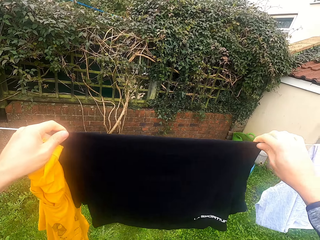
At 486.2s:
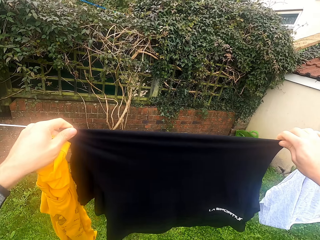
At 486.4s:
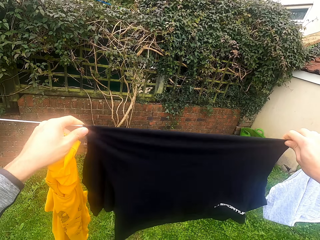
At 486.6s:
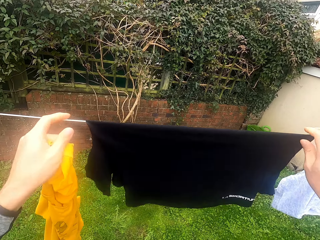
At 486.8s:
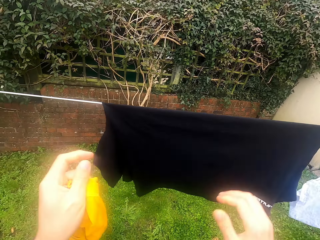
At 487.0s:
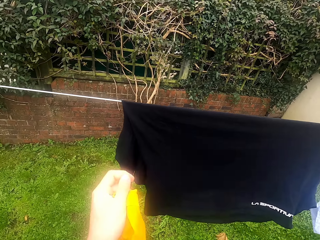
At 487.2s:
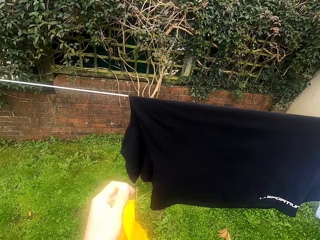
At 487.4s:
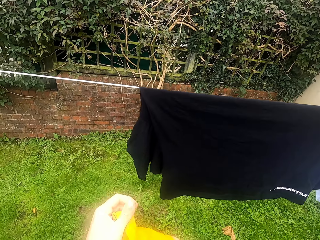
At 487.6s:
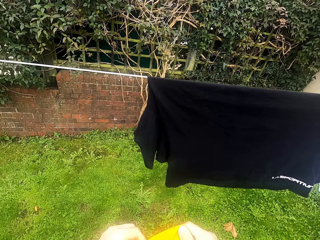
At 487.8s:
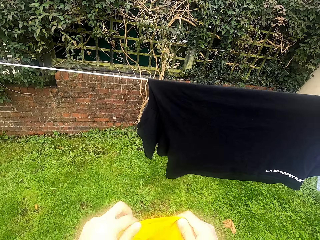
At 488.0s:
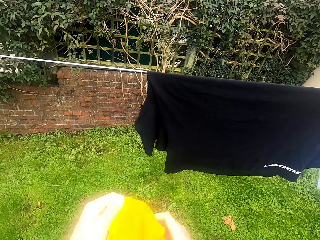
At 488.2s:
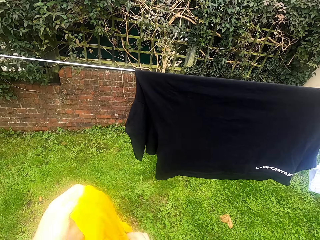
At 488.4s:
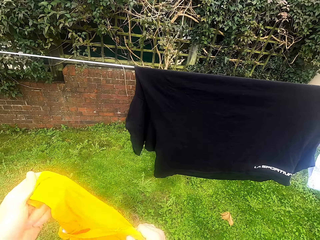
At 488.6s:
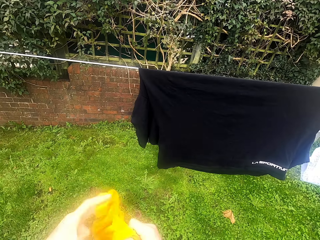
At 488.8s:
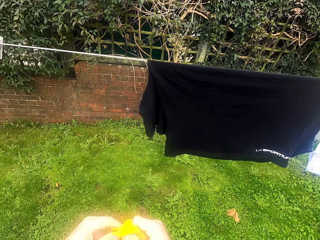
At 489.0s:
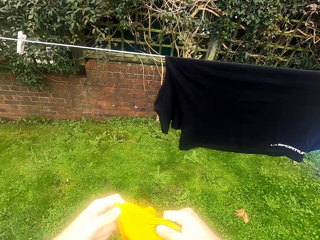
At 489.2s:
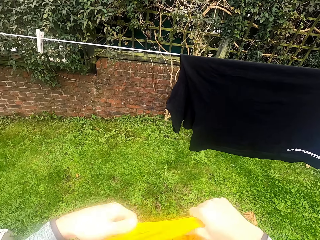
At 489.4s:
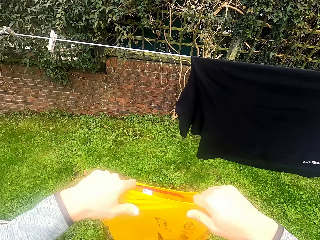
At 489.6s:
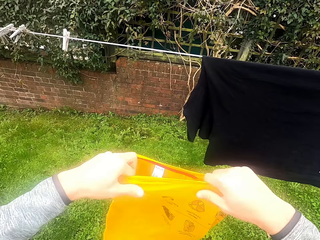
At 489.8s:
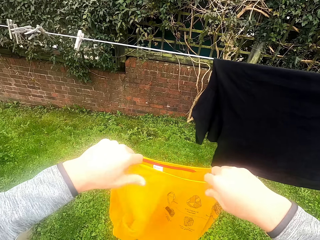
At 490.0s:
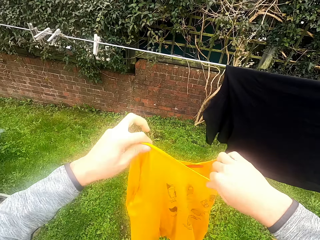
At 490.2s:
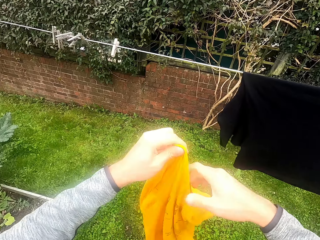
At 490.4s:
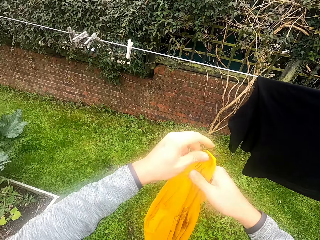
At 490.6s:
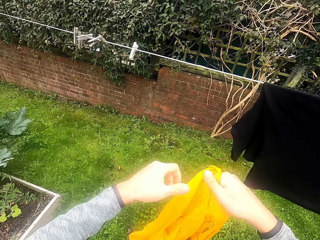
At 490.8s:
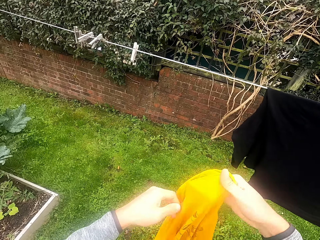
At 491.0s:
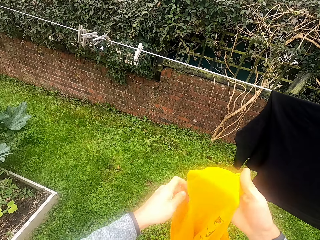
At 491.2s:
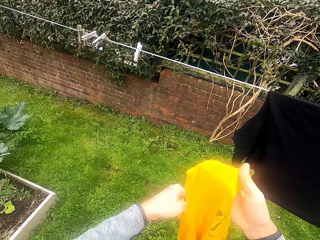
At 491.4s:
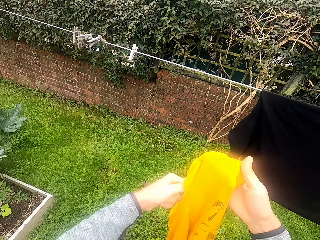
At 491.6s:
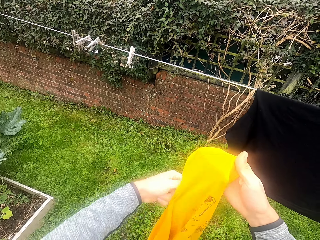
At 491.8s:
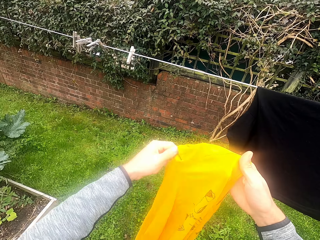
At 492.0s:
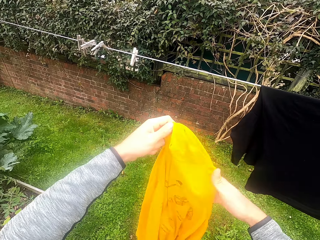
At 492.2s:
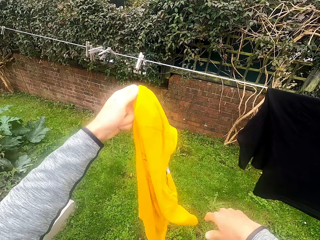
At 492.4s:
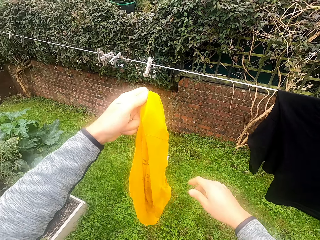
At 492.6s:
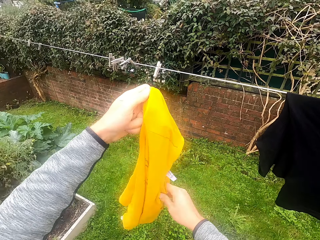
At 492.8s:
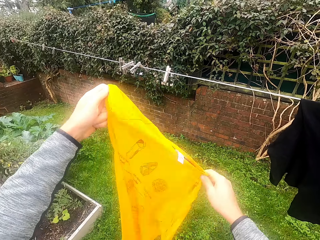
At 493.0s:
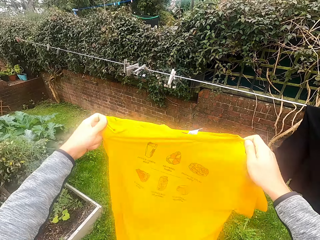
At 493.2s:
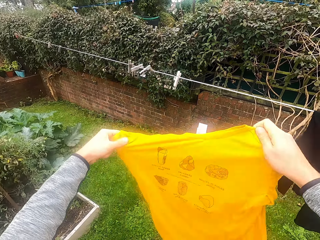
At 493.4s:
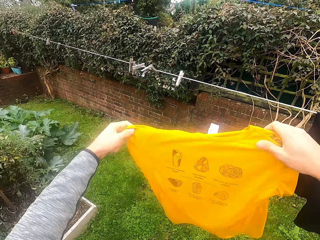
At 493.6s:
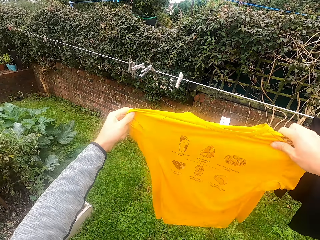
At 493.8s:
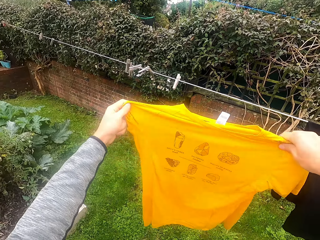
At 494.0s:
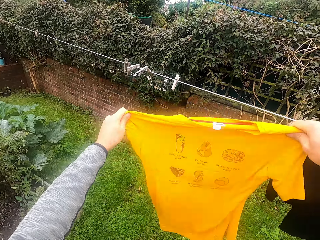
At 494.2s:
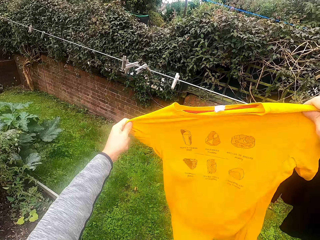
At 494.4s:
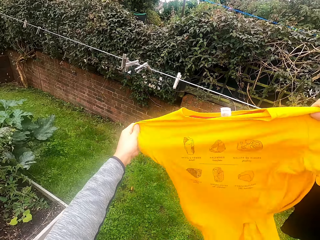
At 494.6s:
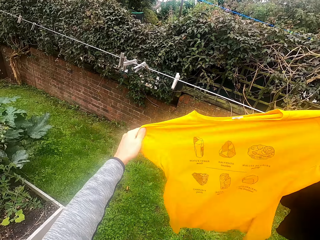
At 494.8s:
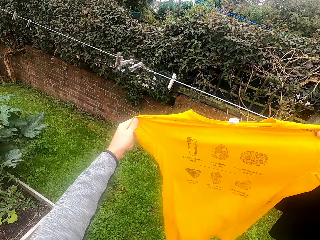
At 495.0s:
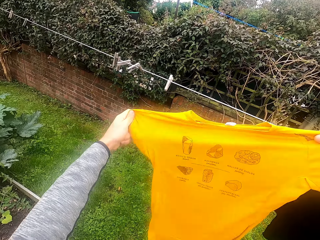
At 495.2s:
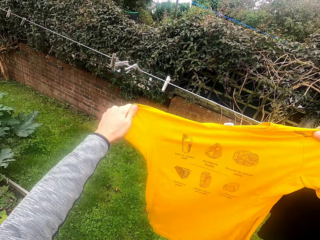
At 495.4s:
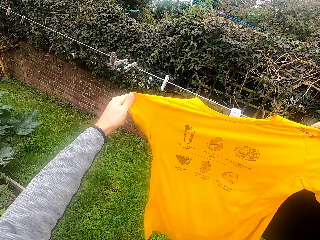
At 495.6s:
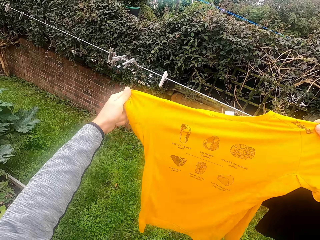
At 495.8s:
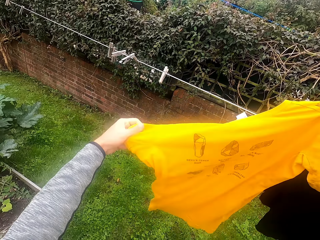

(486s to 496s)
The camera wearer spreads the cloth on the cloth line. He stretches the cloth in his hand.

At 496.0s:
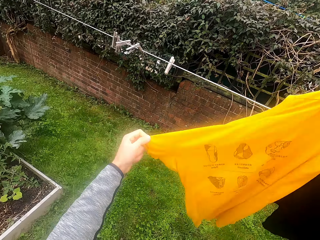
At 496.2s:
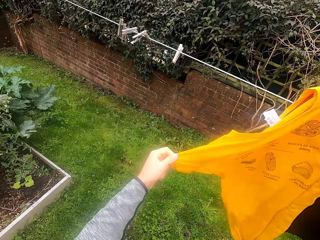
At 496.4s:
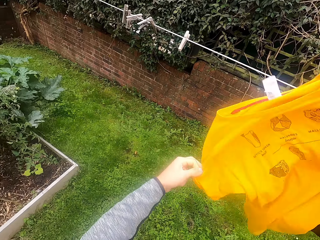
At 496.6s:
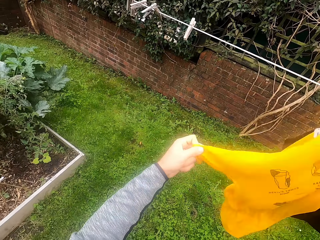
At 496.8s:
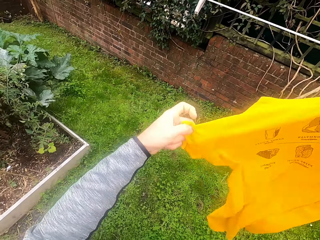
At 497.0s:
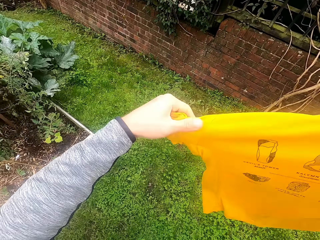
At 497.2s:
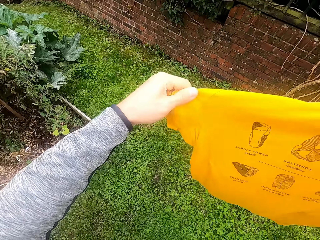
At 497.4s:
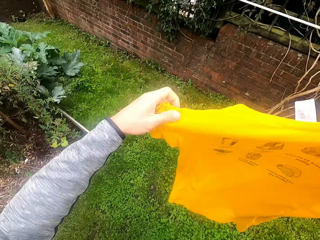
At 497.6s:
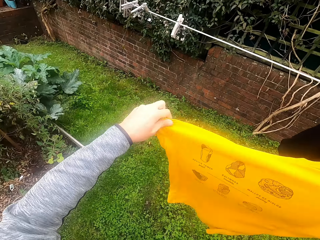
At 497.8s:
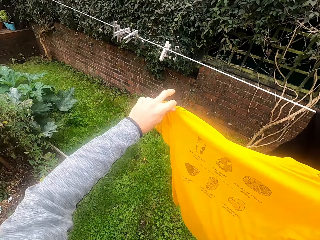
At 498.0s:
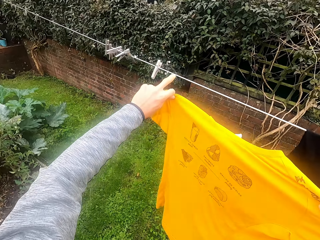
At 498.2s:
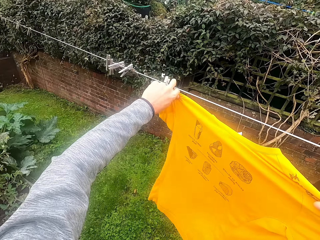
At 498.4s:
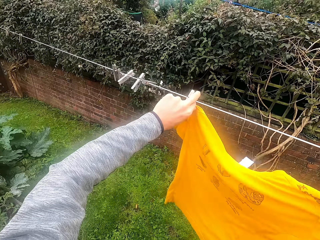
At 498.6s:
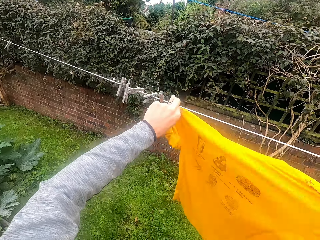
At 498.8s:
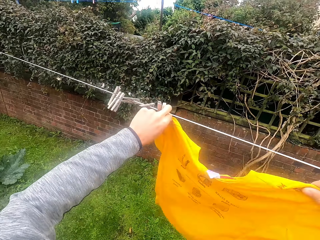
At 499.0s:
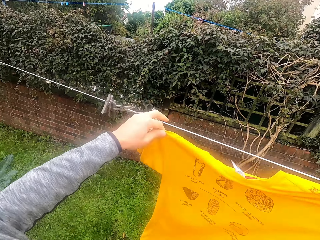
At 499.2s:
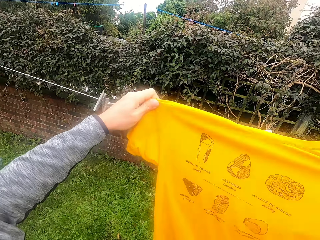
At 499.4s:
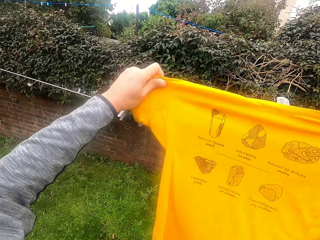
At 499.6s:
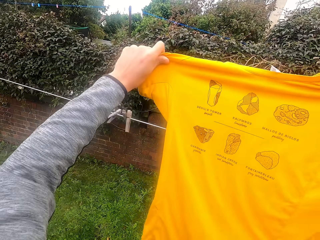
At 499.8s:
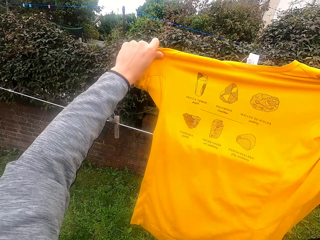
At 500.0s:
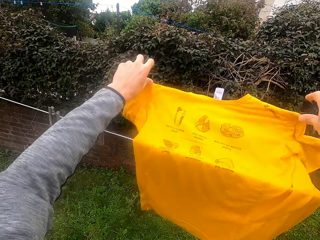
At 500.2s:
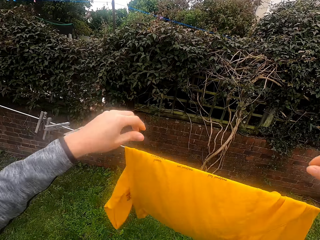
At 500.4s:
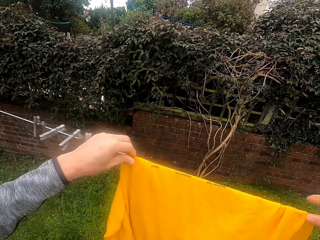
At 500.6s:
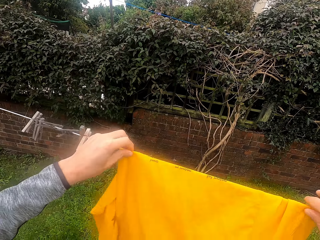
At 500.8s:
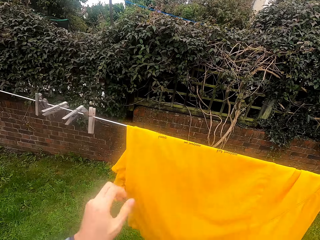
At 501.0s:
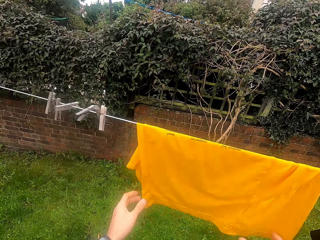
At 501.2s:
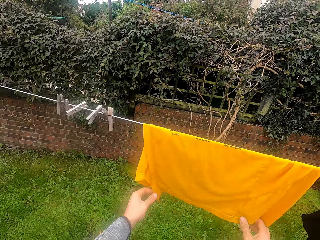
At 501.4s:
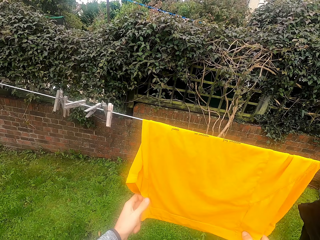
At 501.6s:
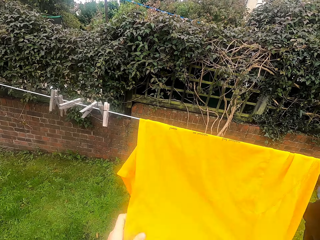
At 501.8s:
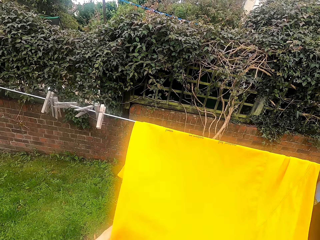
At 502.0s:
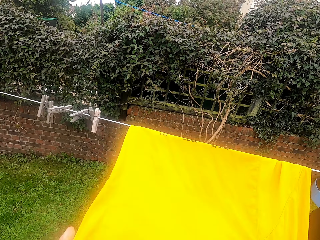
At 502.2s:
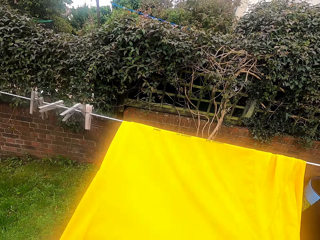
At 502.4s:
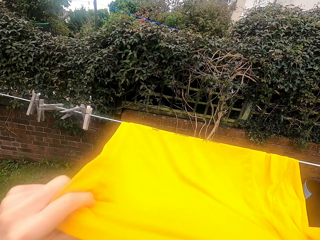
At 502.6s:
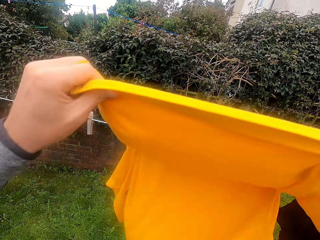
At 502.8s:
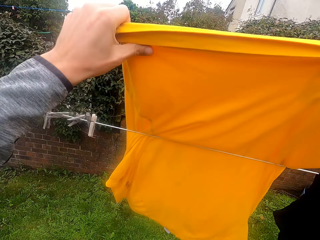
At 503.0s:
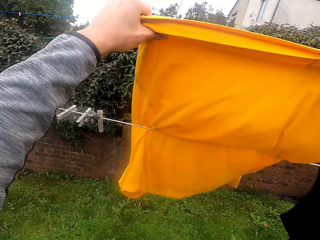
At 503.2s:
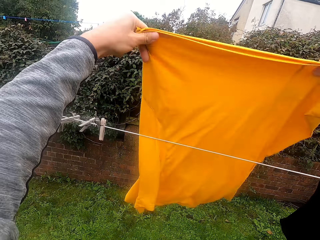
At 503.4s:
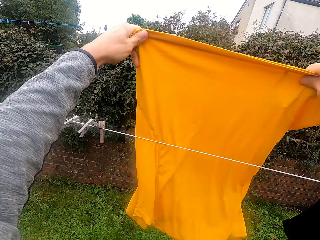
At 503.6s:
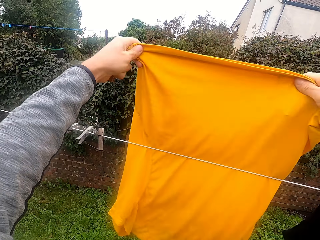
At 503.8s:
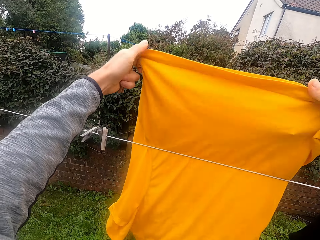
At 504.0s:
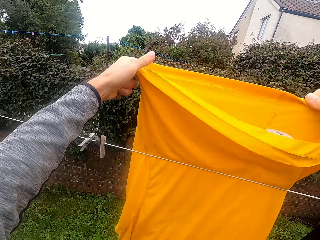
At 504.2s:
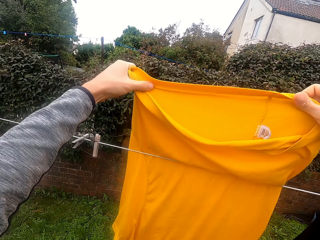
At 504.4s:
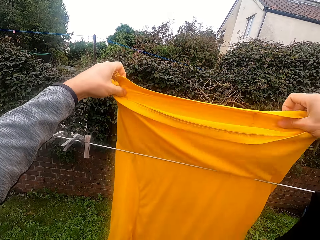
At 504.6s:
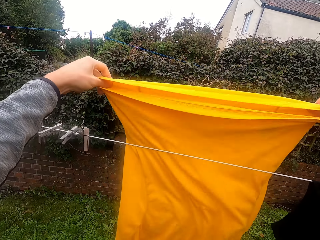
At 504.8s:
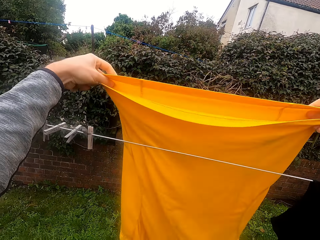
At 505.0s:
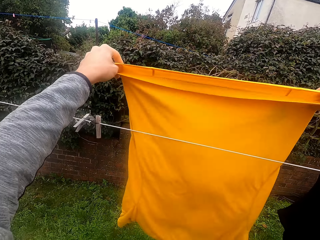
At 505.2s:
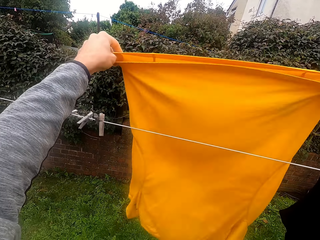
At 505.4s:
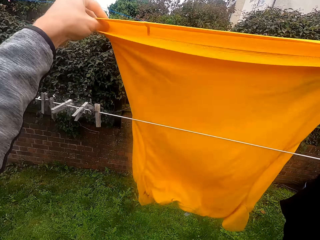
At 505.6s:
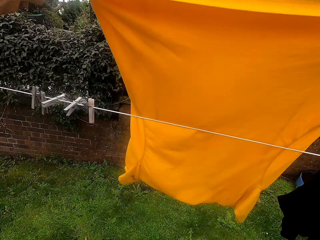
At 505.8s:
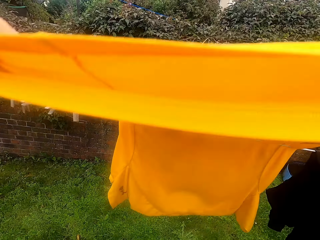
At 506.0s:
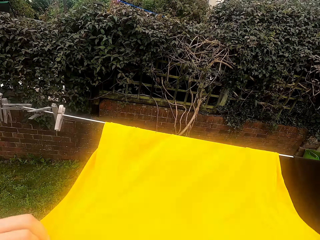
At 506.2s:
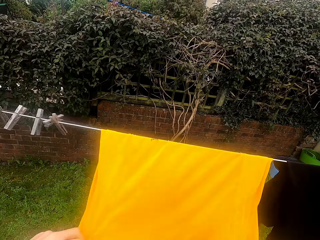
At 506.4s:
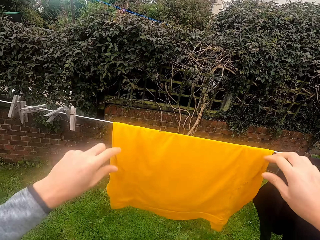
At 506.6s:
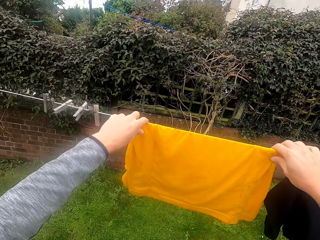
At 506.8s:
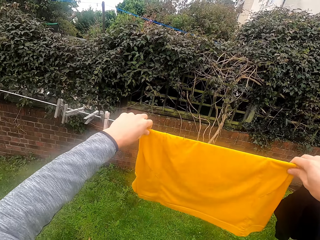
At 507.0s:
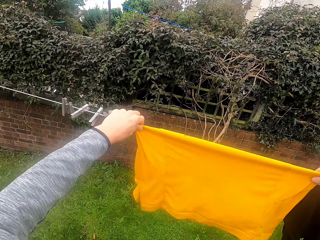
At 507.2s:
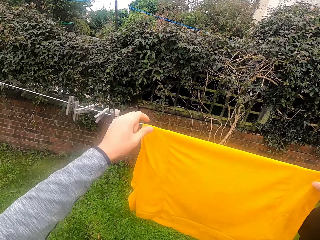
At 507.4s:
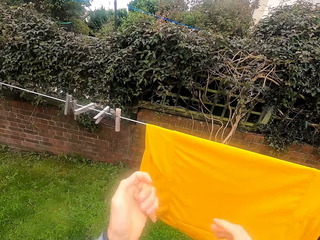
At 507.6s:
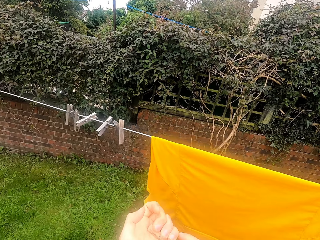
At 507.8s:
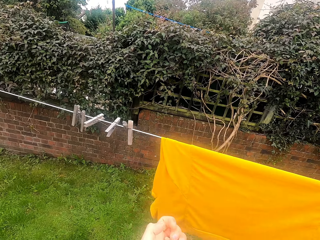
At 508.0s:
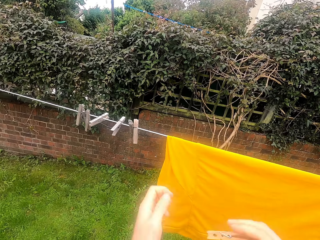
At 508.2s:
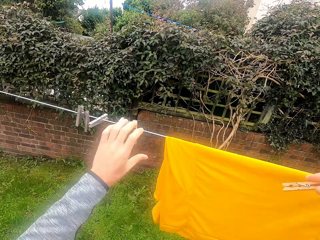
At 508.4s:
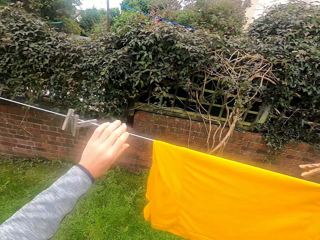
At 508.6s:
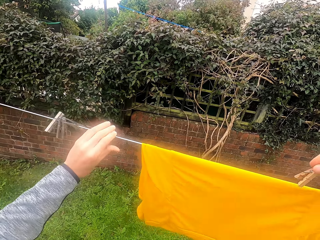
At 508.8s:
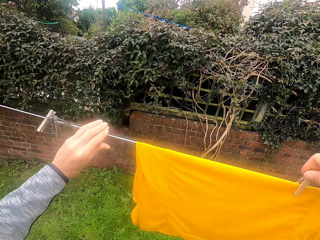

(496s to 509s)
The camera wearer pushes the peg on the cloth line. They drag the pegs on the hanging line. They hang the cloth on the cloth line. They spread the cloth on the cloth line.
